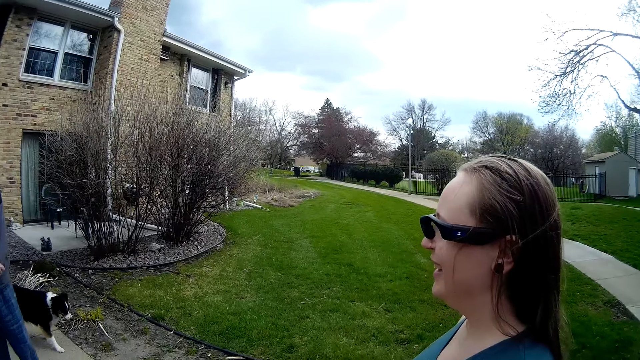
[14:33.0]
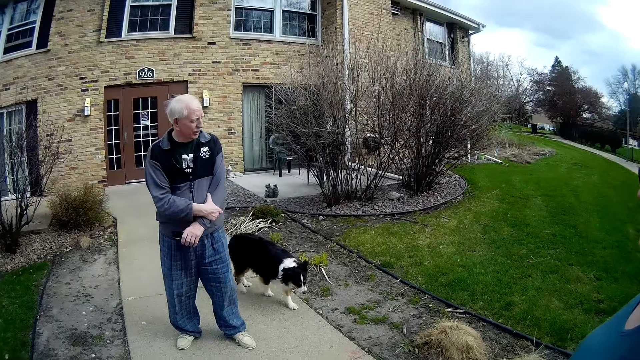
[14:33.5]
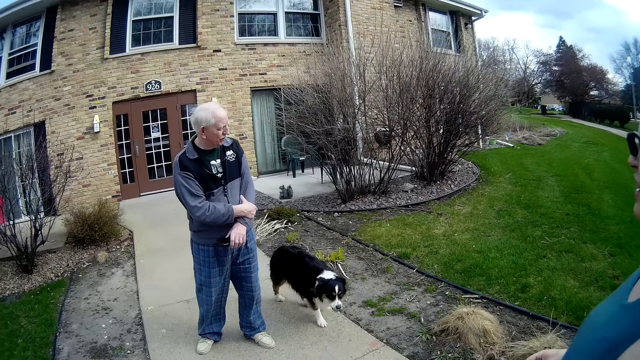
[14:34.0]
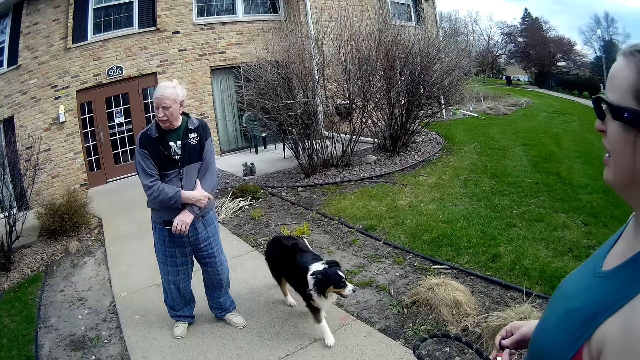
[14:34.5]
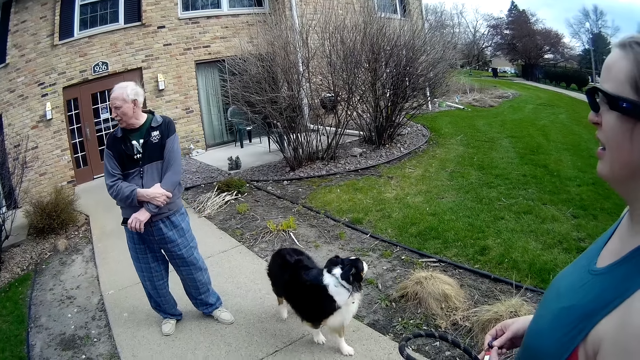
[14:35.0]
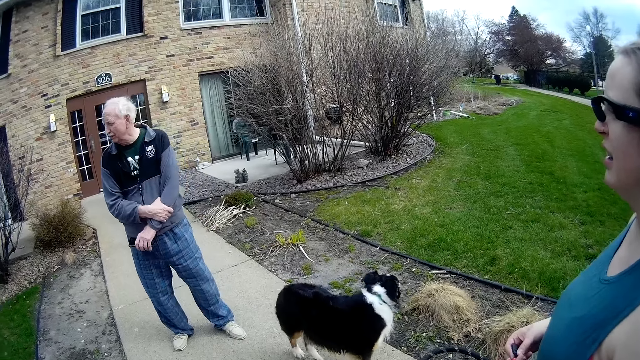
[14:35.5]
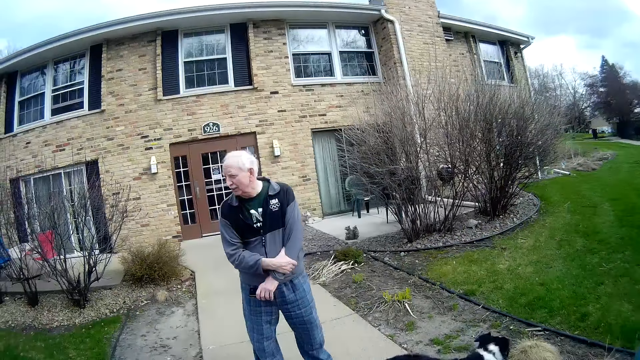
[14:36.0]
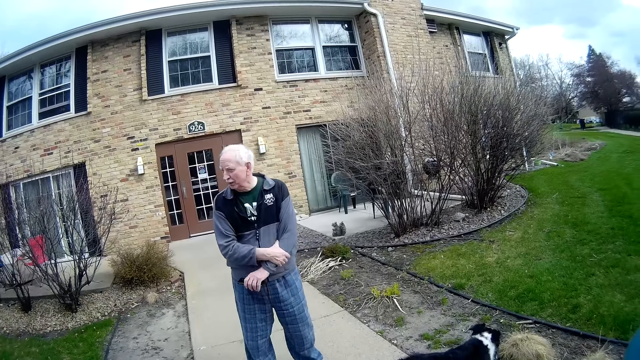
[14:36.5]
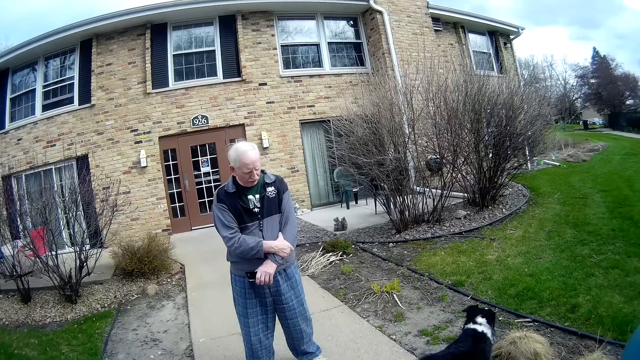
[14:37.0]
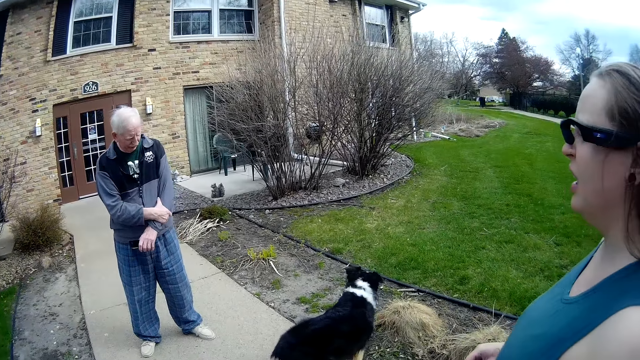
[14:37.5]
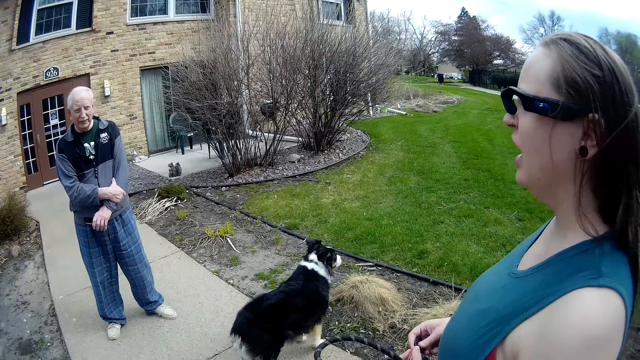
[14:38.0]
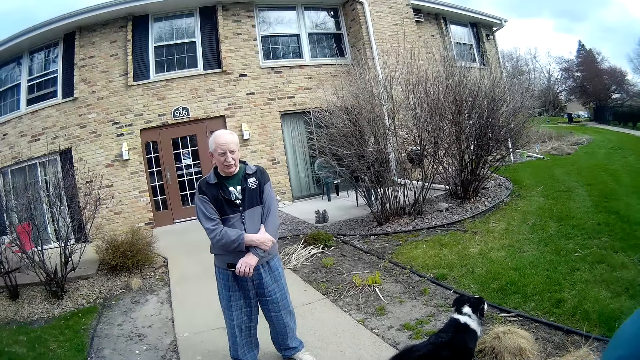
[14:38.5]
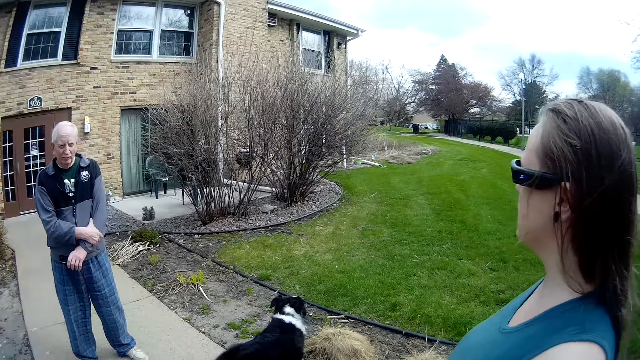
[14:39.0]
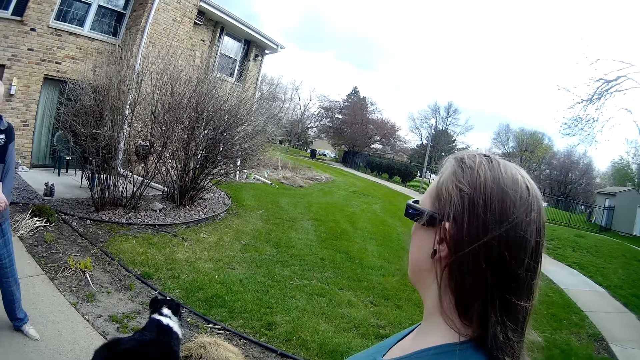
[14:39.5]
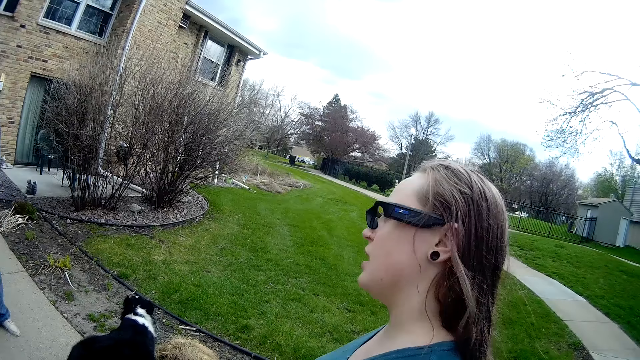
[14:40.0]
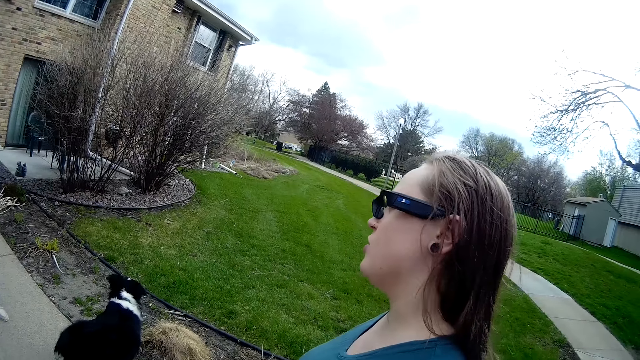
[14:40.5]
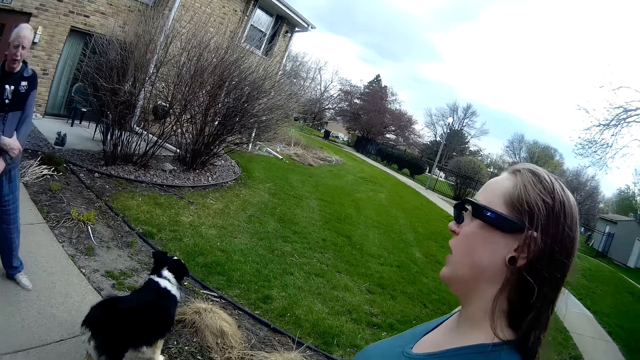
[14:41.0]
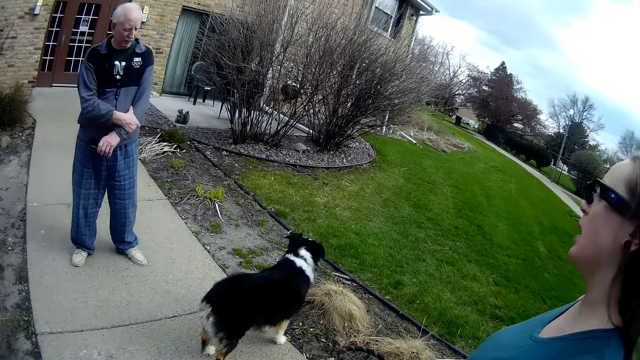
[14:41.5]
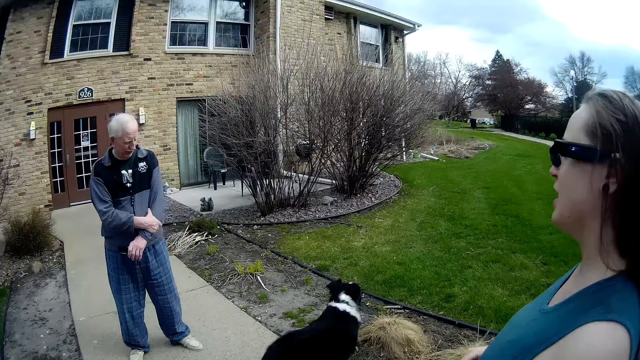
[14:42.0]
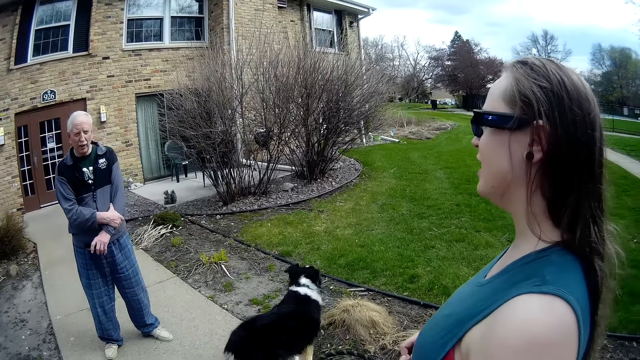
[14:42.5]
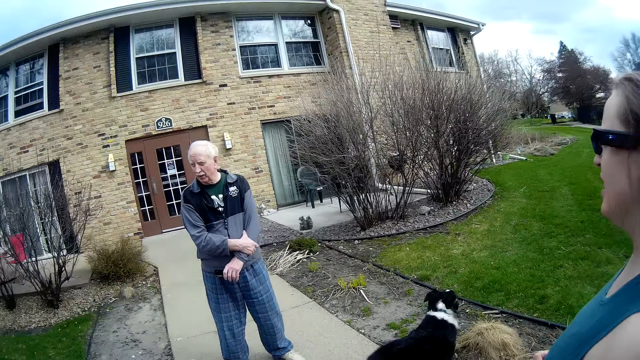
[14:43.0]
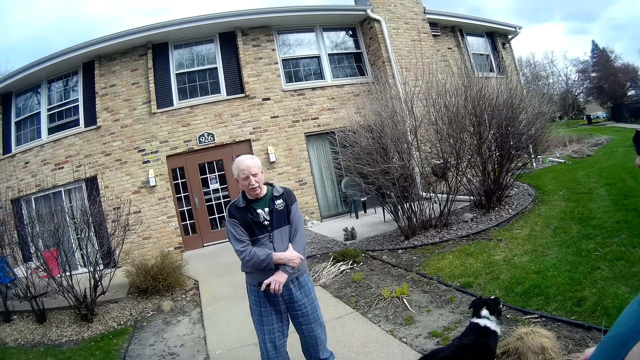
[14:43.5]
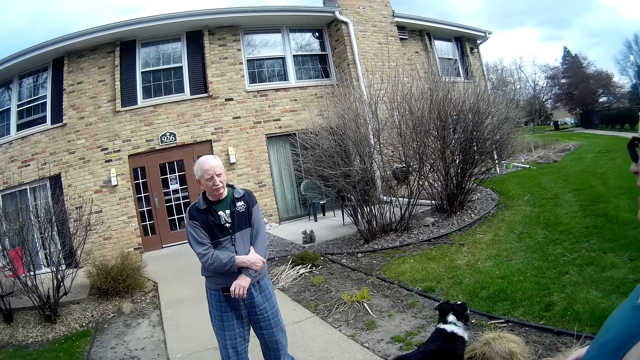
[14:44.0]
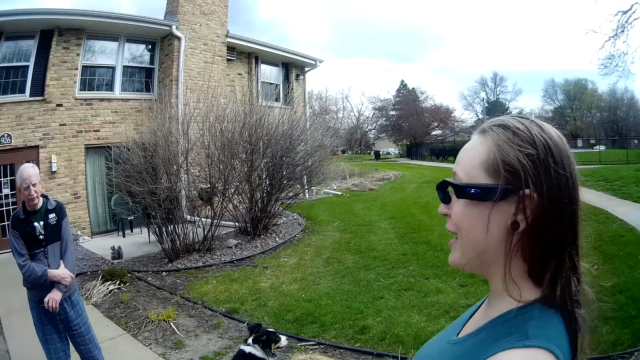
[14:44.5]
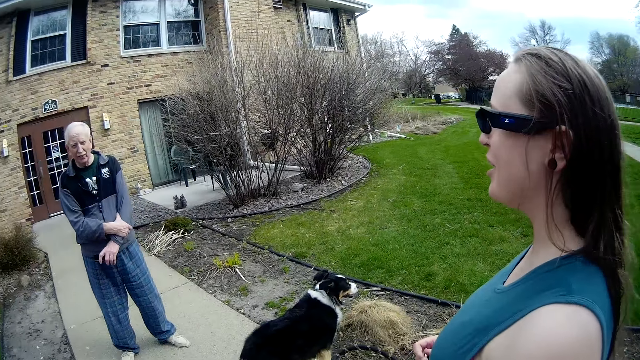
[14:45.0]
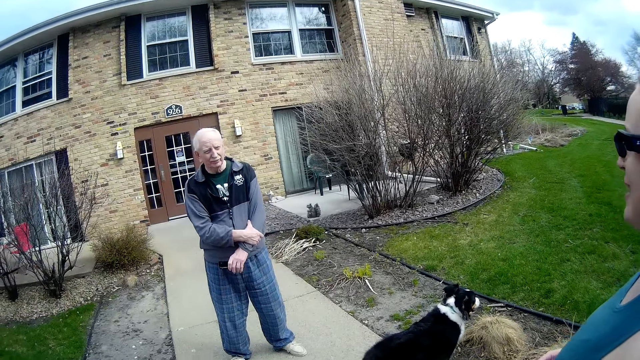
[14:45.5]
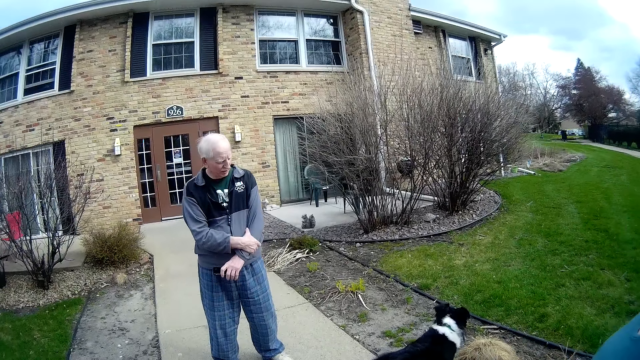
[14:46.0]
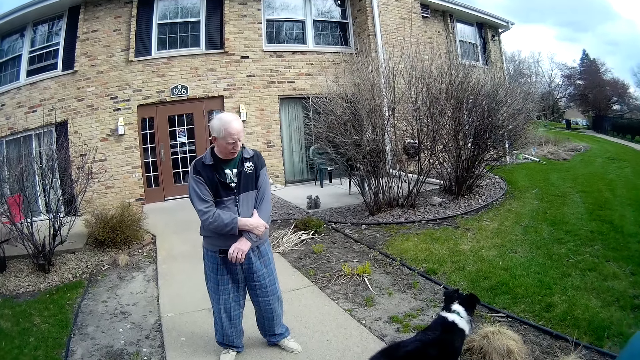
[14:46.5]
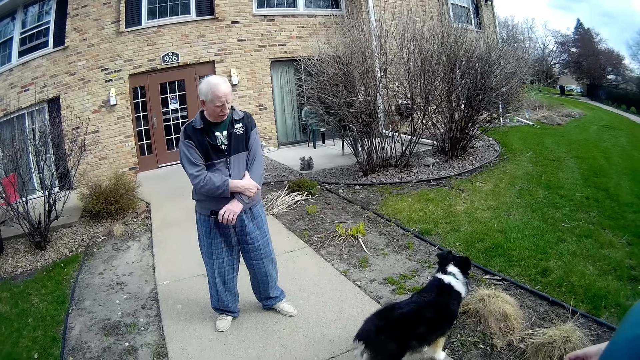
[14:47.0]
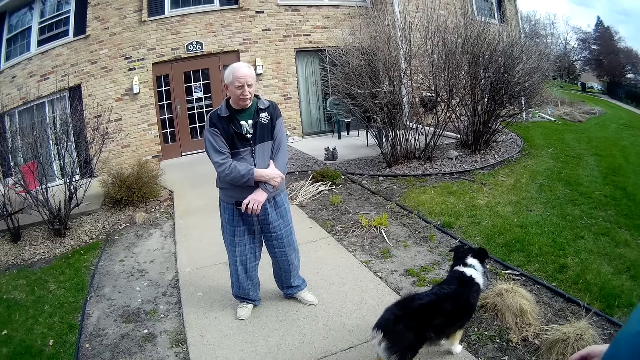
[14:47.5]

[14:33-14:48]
The dog walks on the pathway. A person talks to the camera wearer and another person. The woman fiddles with a clutch of a dog leash with both hands. The other person talks to the first person. The first person talks to the other person. The other person talks to the first person.

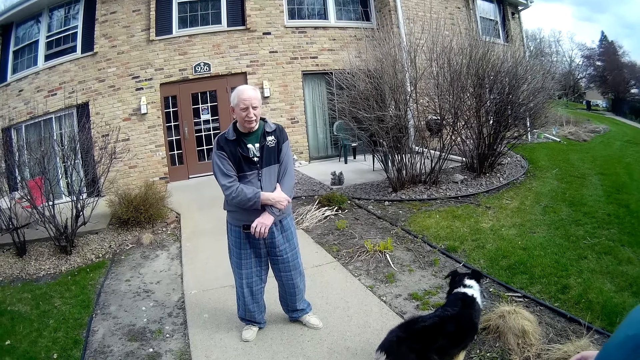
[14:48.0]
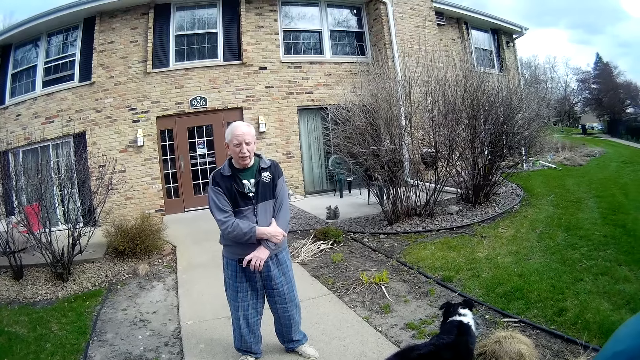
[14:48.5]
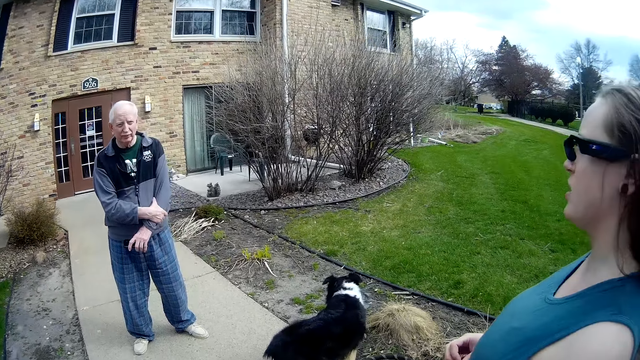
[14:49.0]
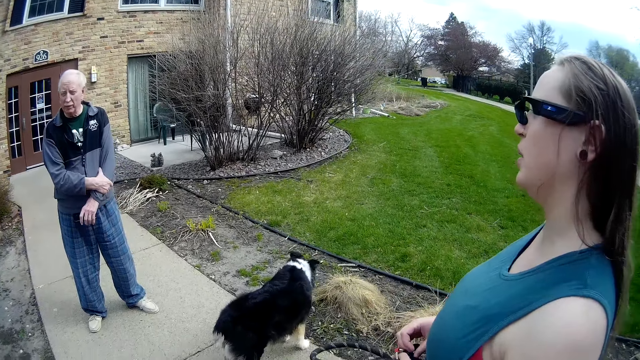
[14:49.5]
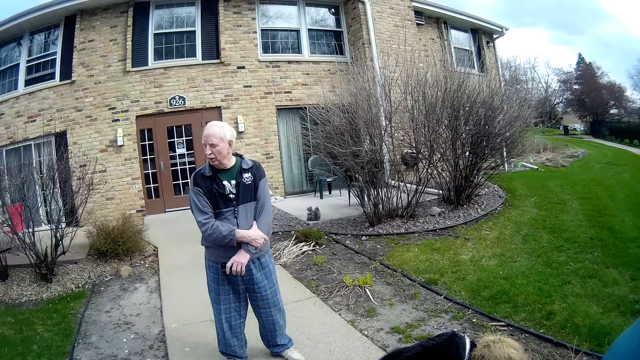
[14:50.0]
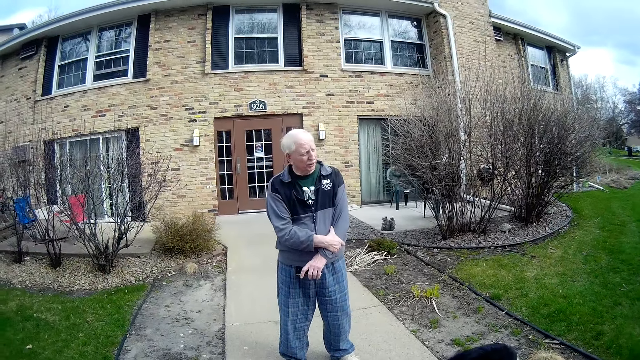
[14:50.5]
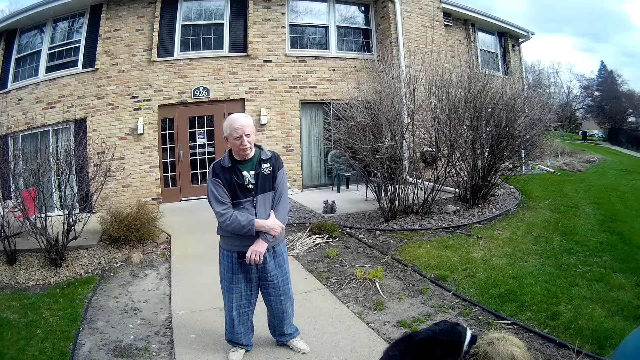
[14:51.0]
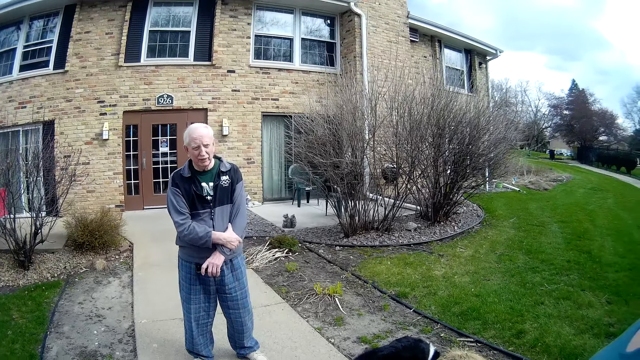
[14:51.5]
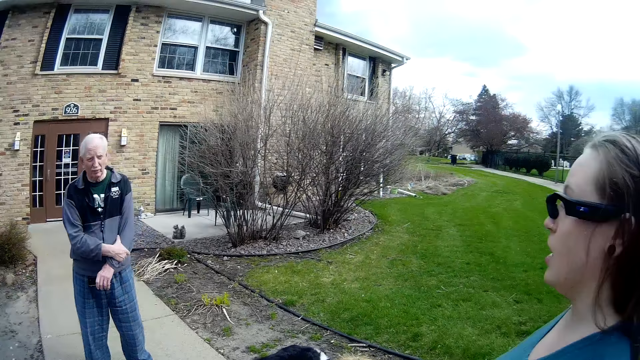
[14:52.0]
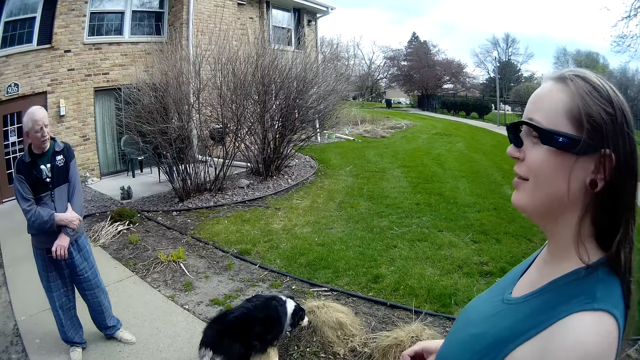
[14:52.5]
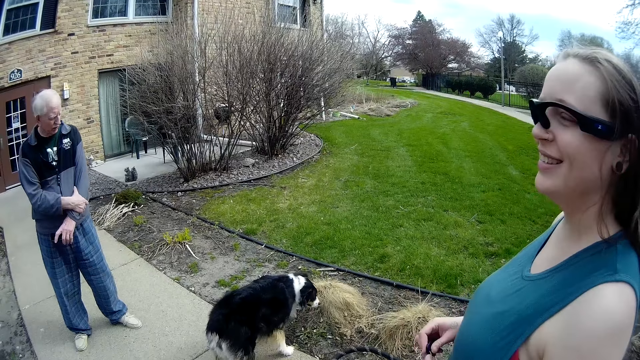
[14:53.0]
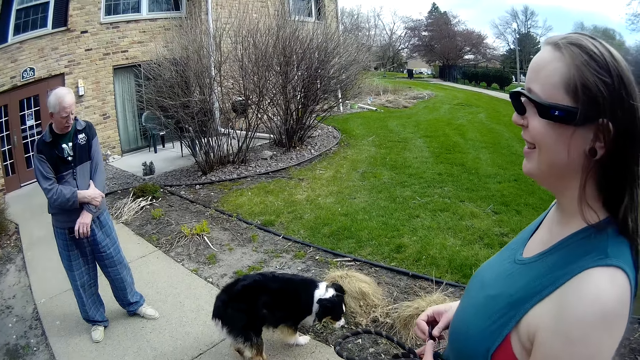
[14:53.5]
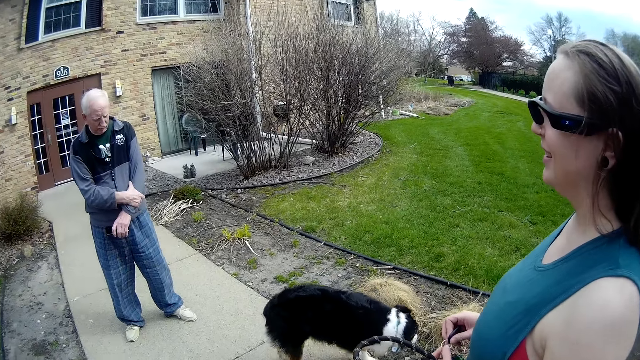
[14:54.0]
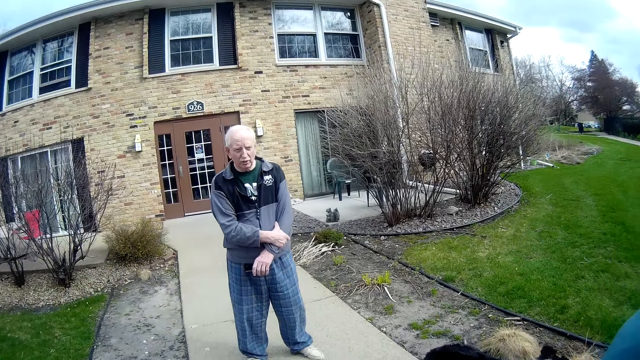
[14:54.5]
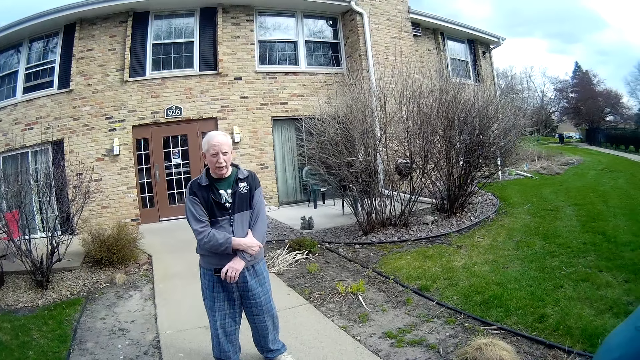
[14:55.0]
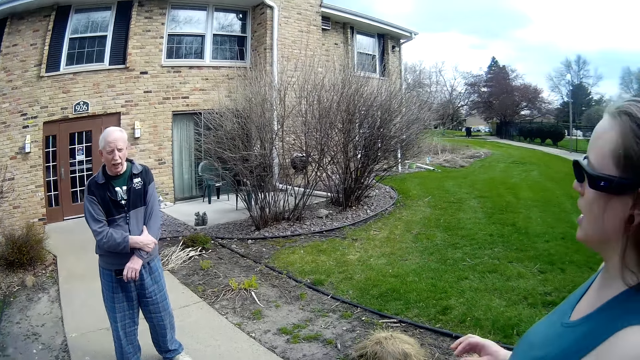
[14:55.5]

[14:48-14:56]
A person talks to another person. The woman removes her right hand from the clutch of the dog leash.
